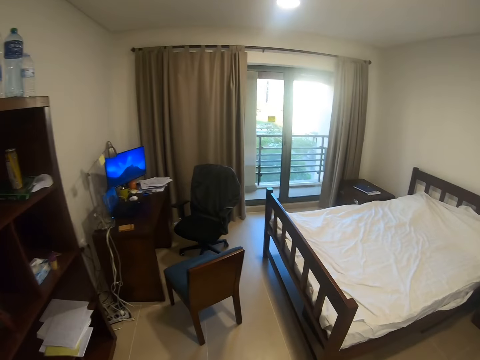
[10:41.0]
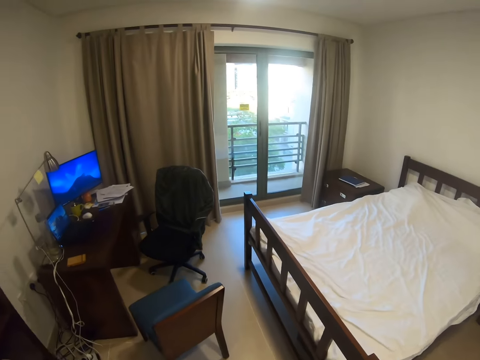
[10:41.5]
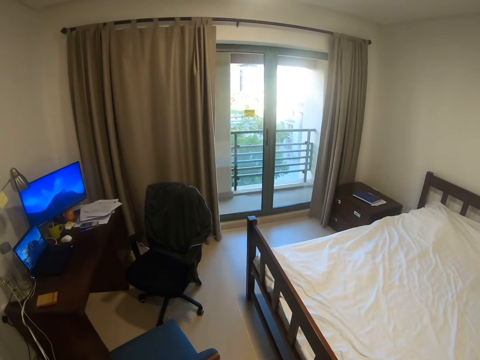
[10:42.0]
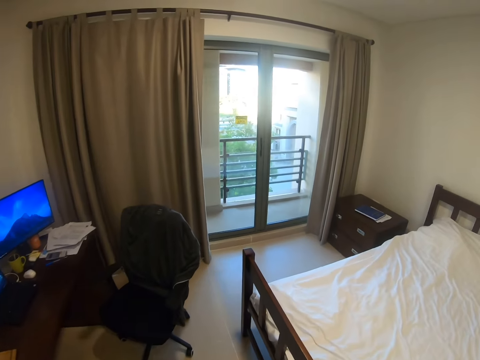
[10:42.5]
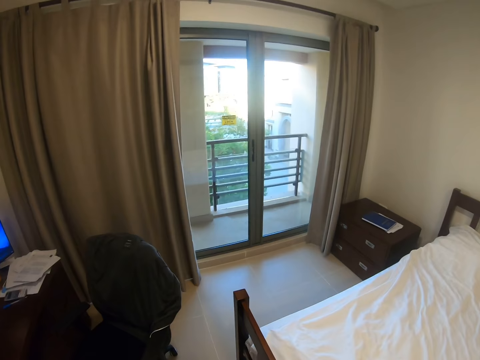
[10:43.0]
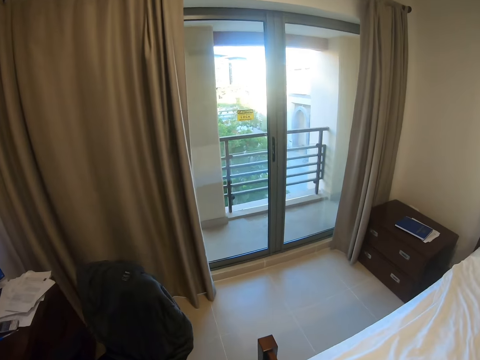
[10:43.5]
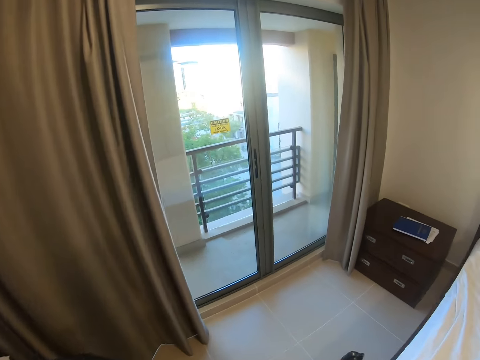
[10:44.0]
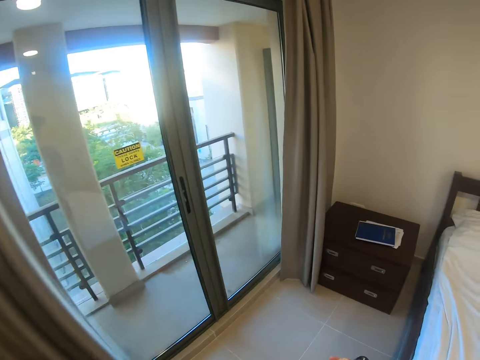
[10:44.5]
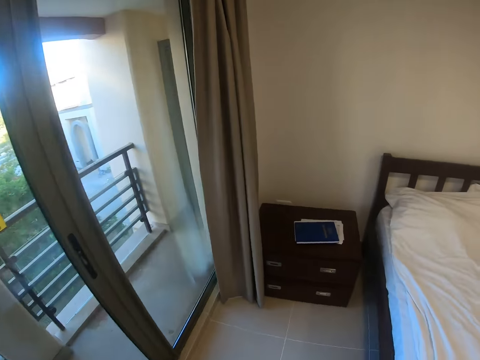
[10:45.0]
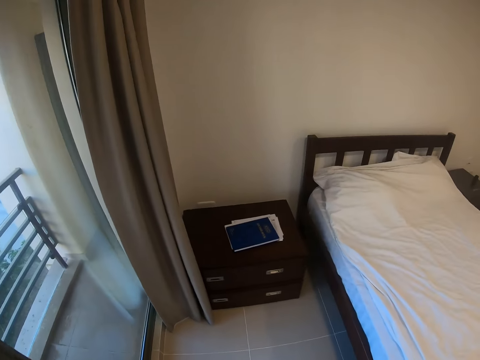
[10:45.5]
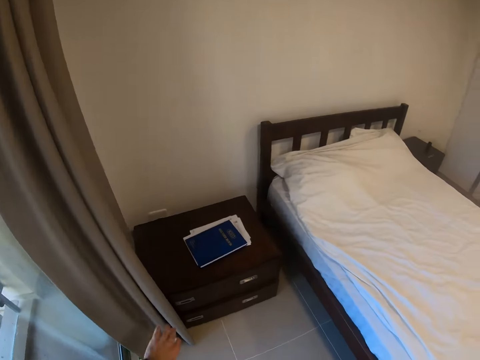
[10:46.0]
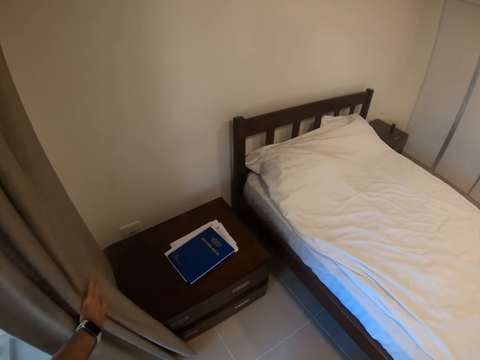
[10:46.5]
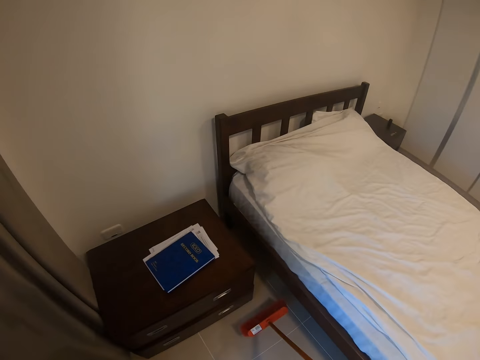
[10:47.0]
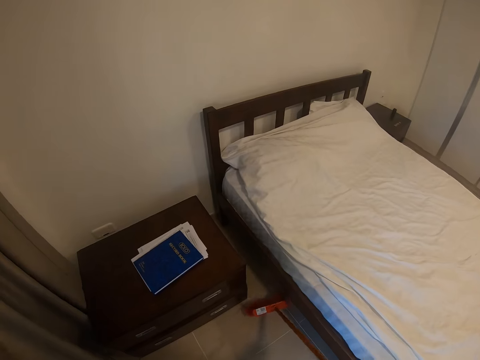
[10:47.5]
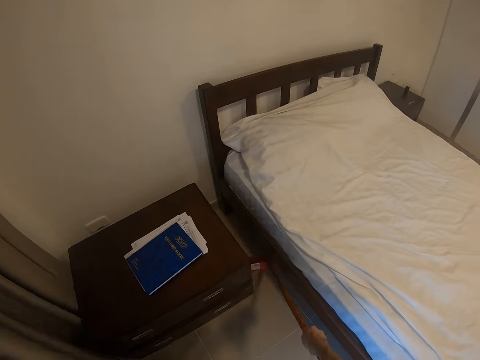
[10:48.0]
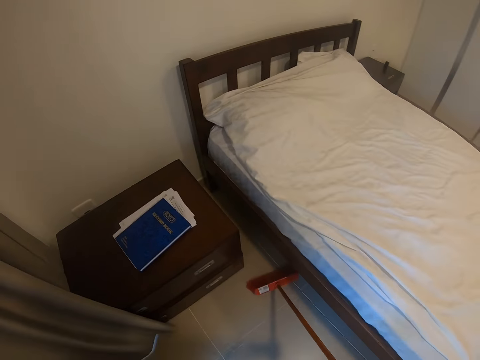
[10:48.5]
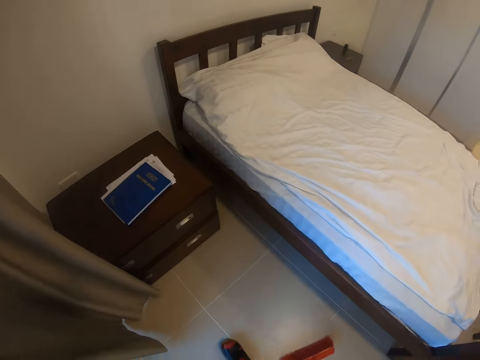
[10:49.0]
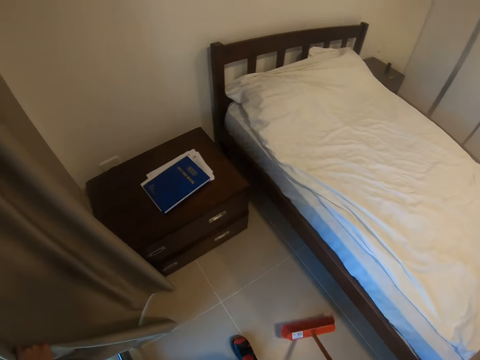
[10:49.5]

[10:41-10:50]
The camera wearer moves a curtain. They sweep the room with the broom.

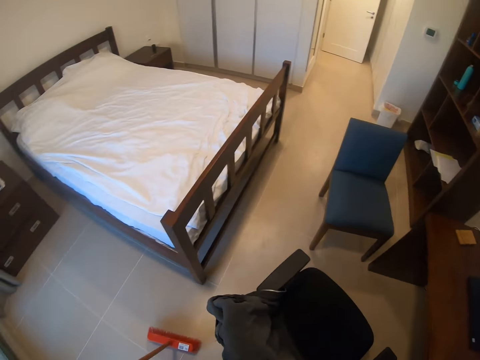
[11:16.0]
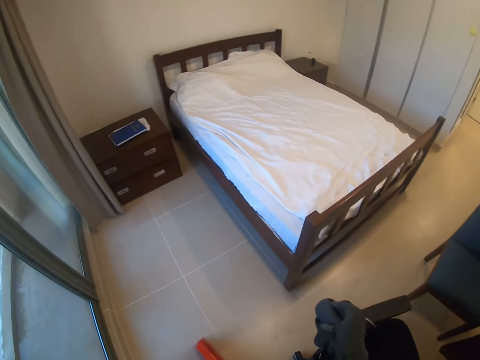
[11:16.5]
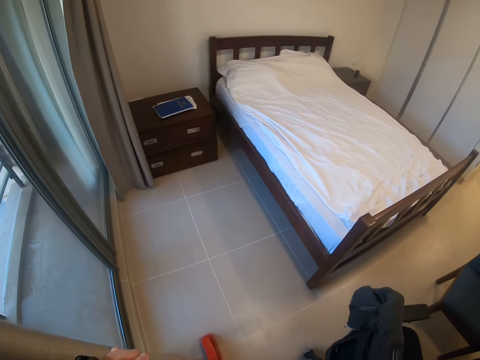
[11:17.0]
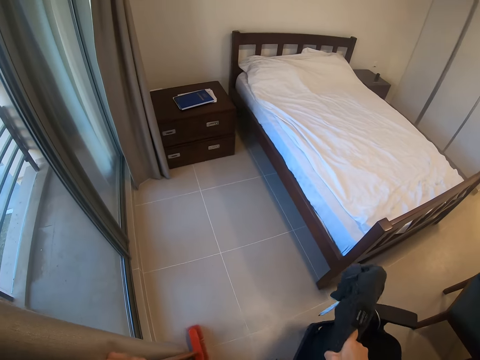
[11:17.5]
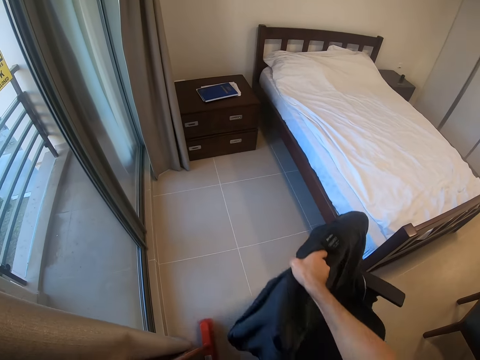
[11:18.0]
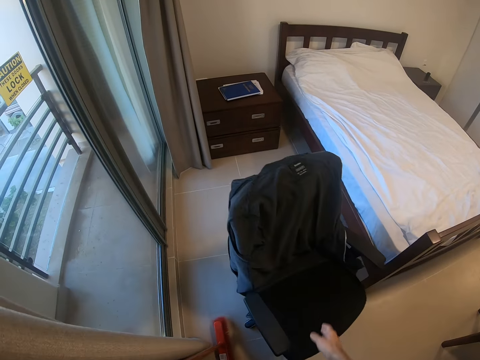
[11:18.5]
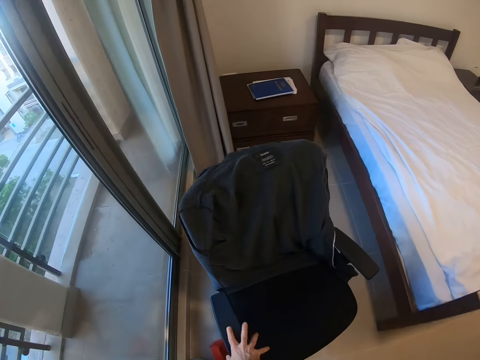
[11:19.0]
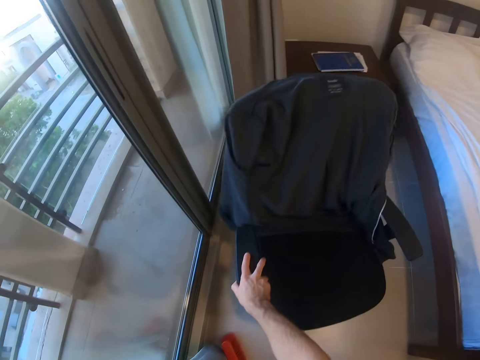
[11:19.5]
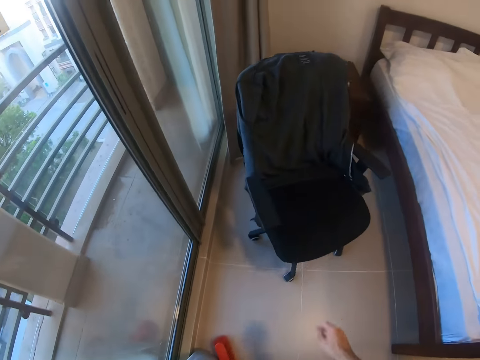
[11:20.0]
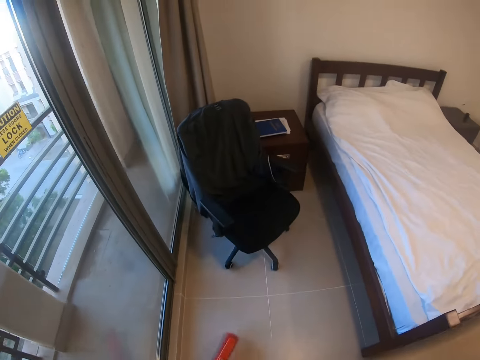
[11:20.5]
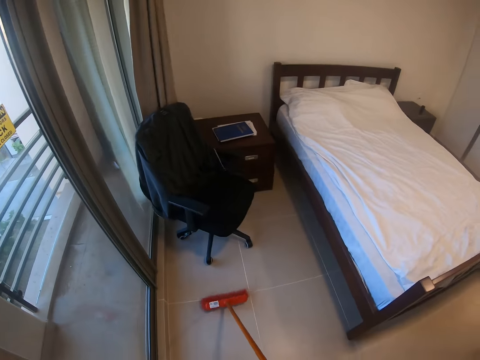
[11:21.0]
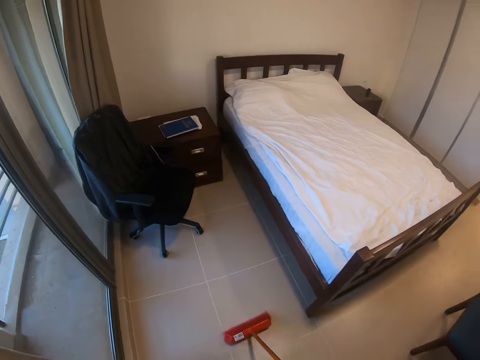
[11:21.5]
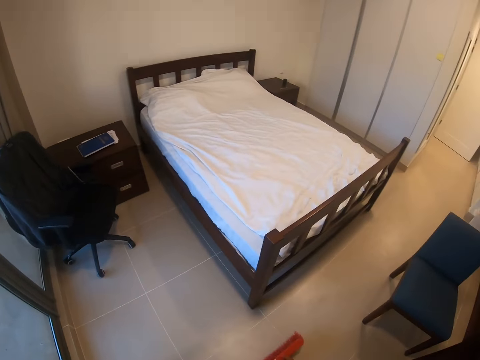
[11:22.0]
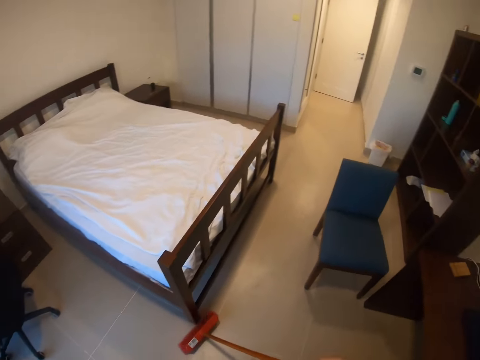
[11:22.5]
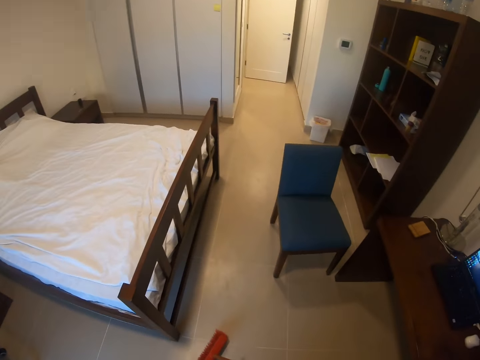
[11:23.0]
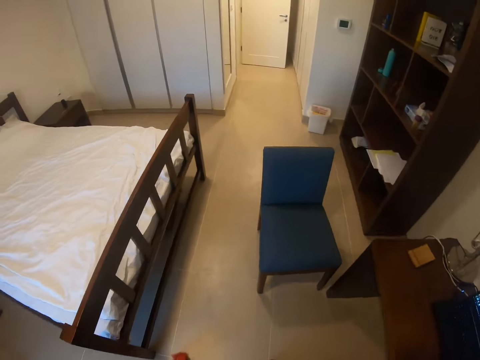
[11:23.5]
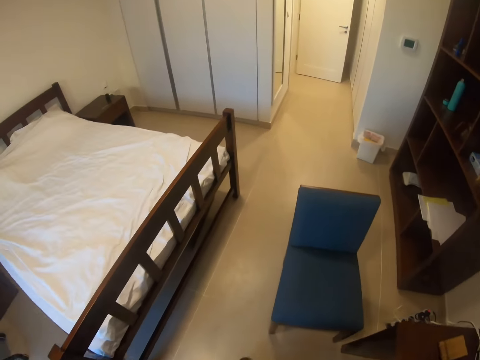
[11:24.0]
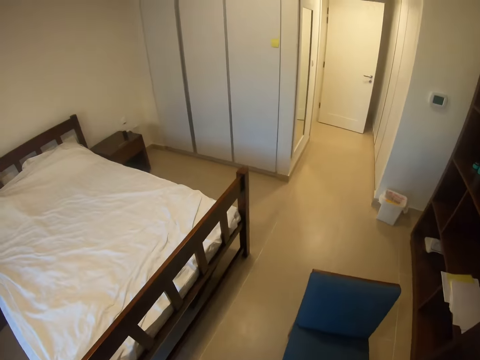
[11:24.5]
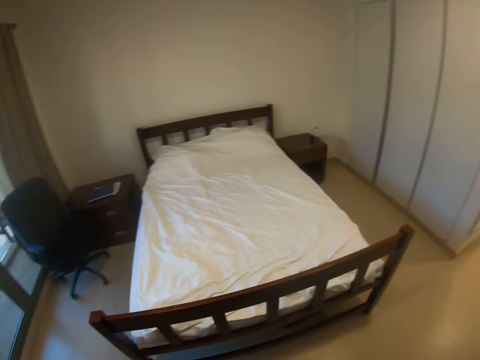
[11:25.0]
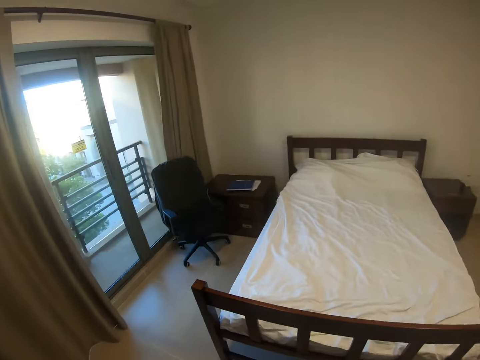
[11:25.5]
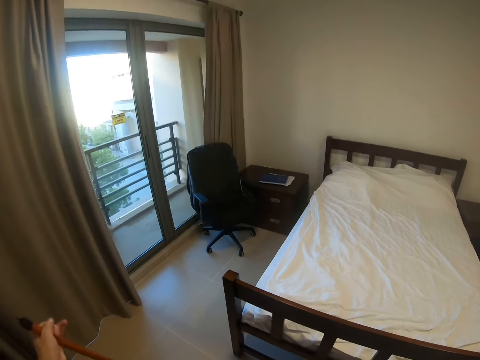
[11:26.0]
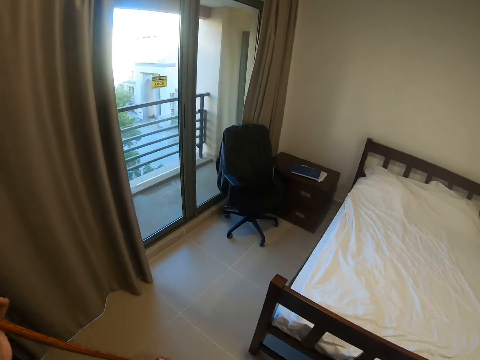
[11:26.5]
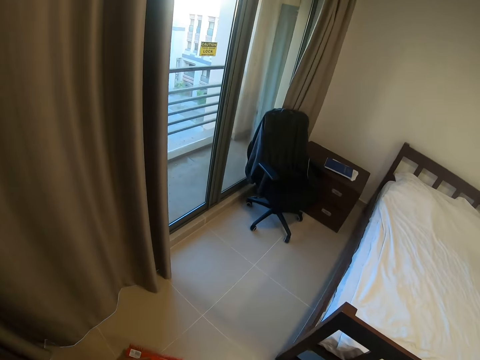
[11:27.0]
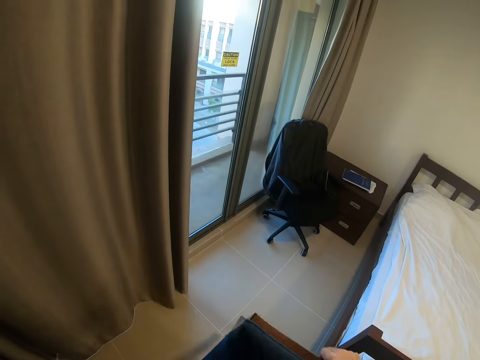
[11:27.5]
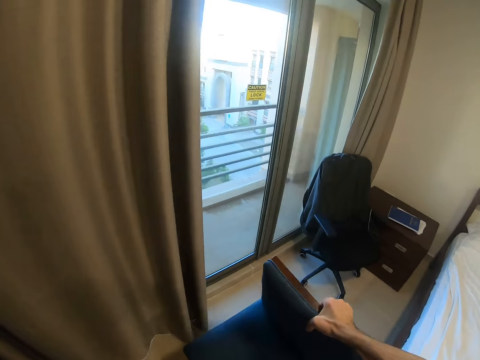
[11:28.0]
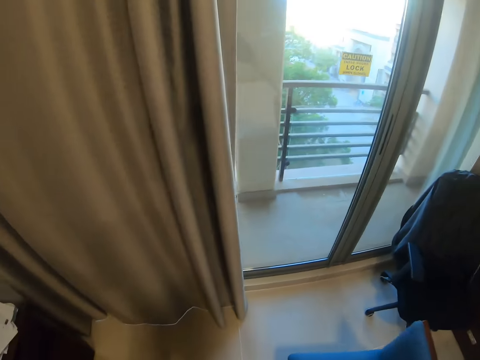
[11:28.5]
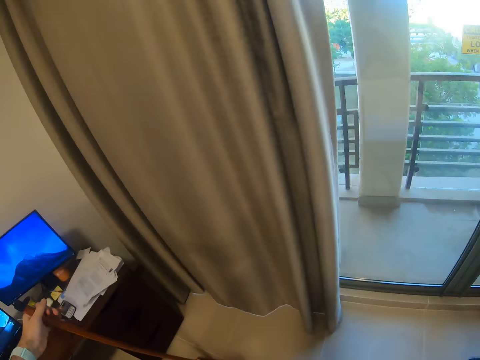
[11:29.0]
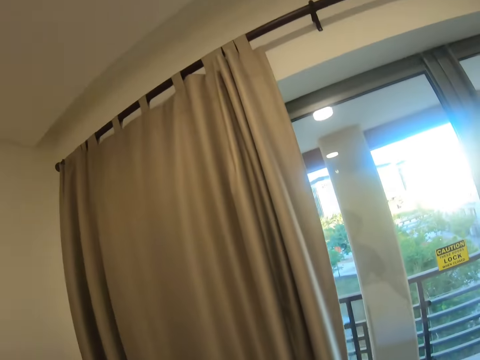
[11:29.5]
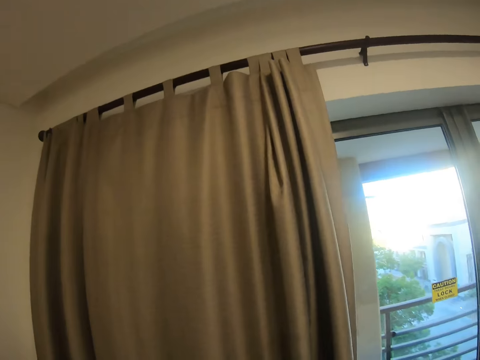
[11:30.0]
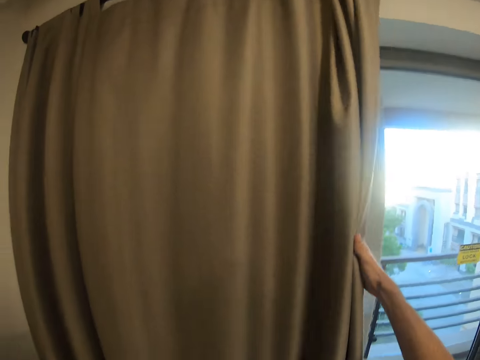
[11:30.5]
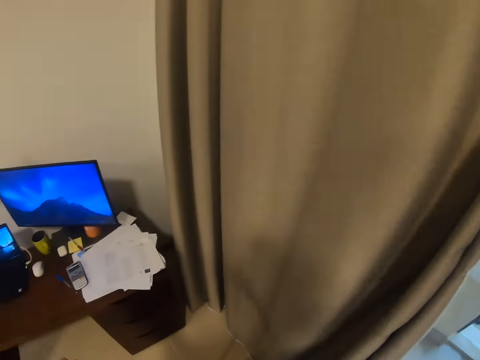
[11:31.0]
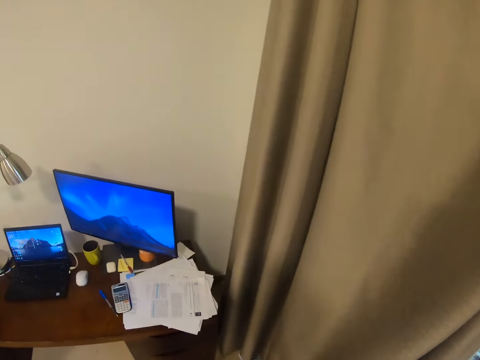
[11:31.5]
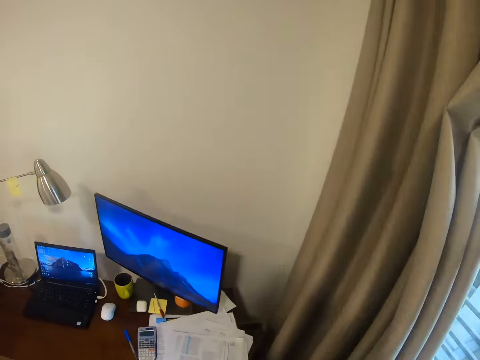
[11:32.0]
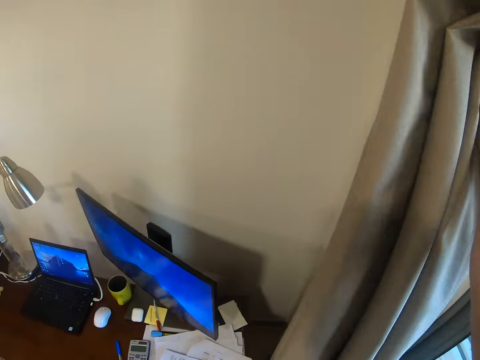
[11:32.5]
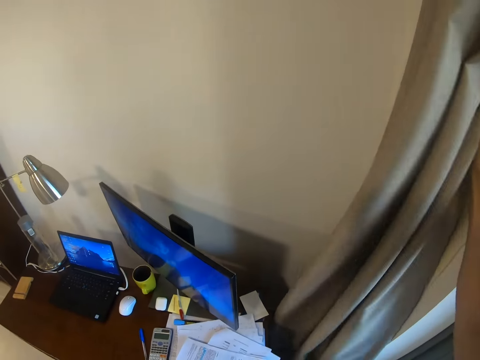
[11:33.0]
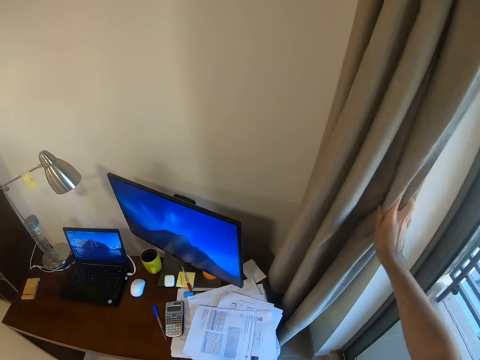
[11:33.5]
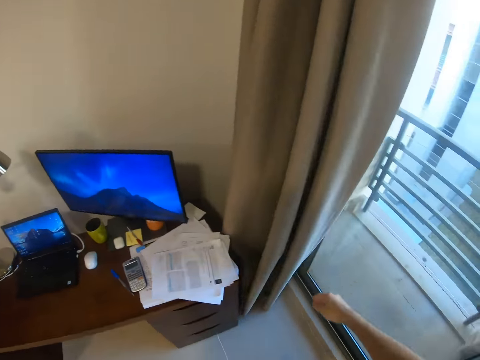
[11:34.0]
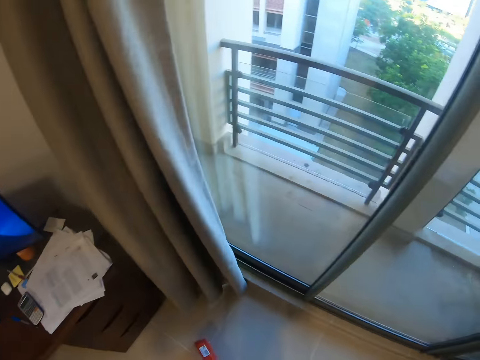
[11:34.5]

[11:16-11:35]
The camera wearer moves a chair. They sweep the room with the broom. They look around the room. They move the chair. They move the curtain. They sweep the floor.
